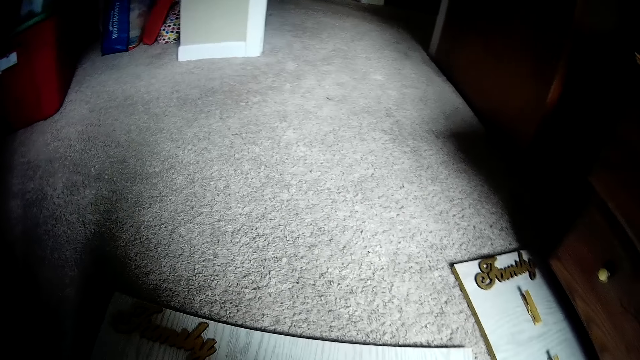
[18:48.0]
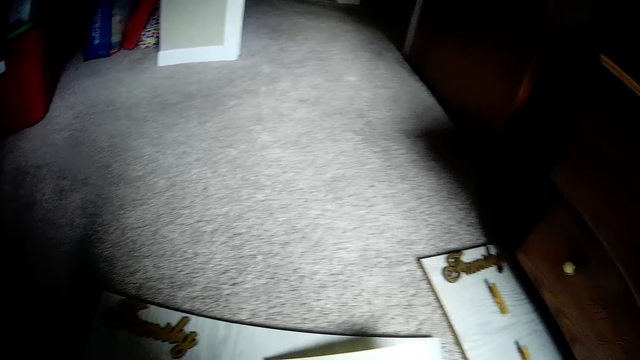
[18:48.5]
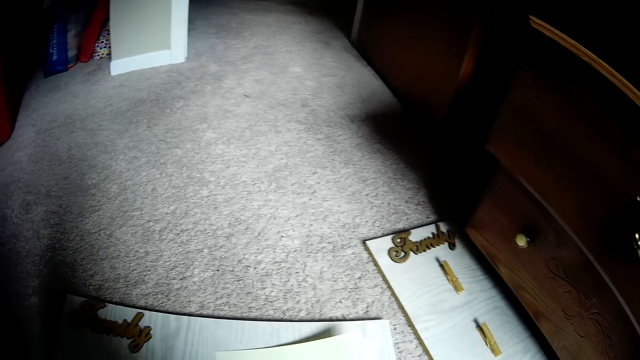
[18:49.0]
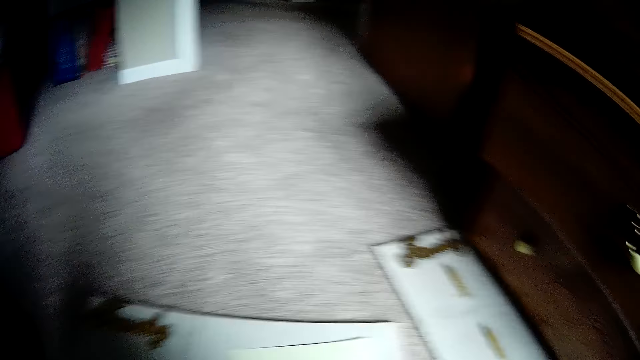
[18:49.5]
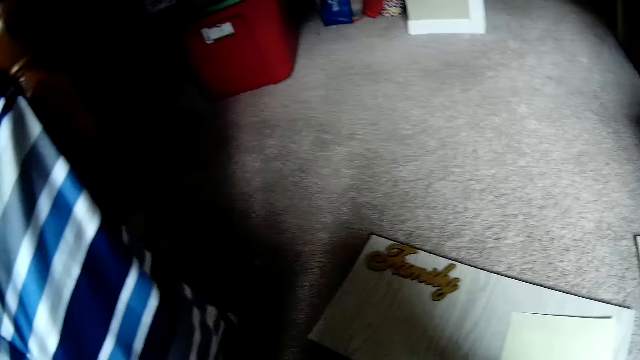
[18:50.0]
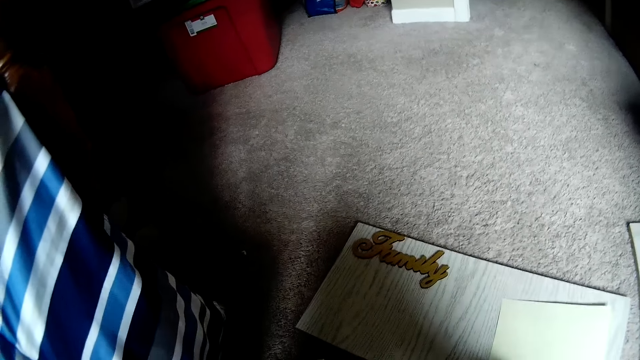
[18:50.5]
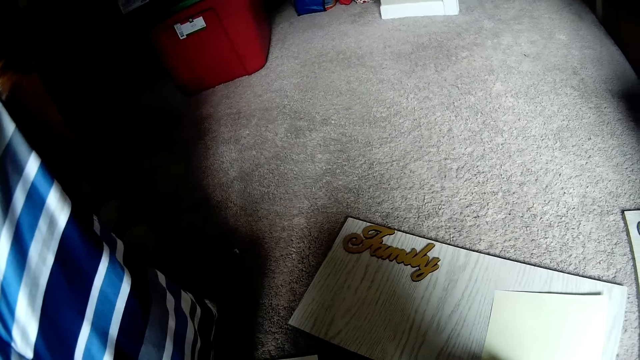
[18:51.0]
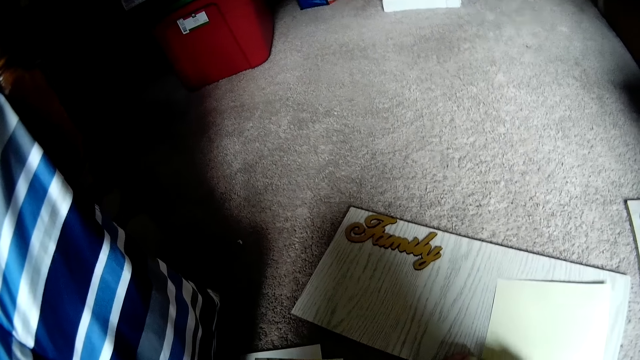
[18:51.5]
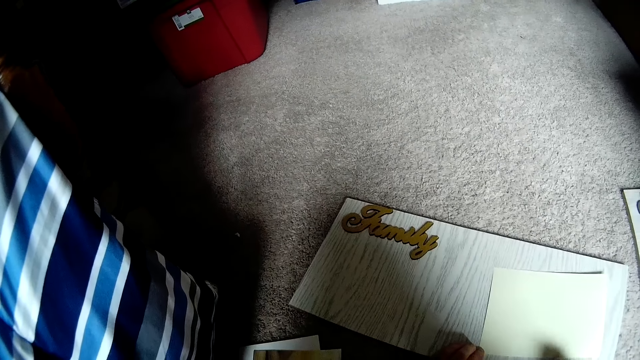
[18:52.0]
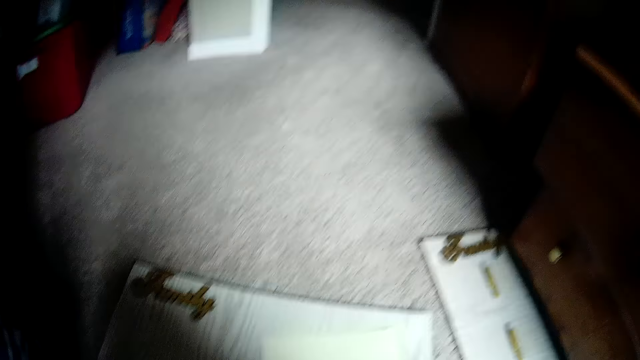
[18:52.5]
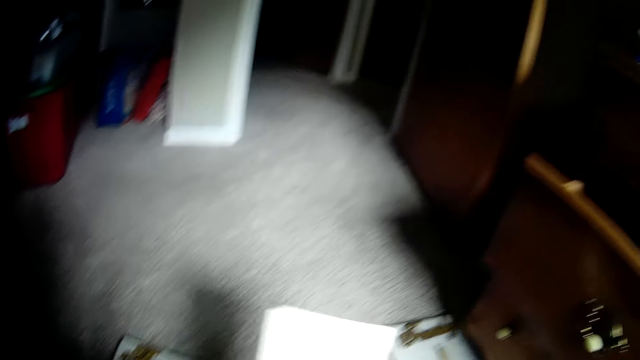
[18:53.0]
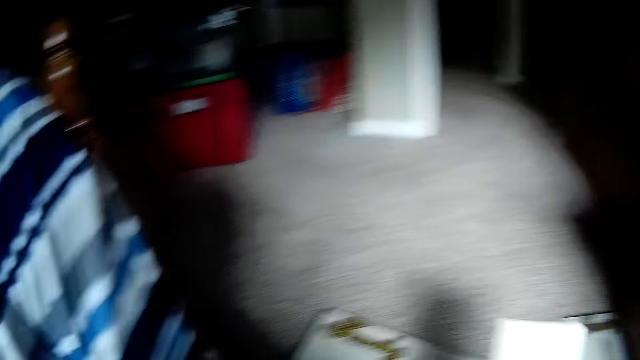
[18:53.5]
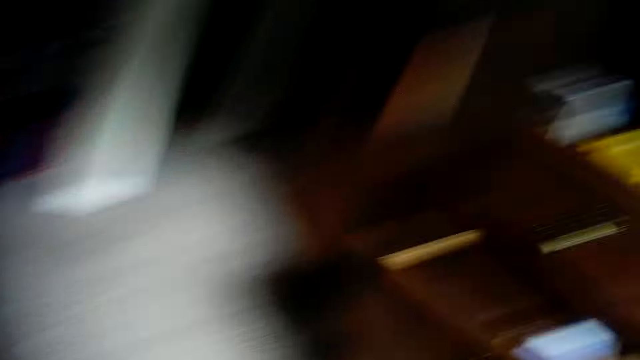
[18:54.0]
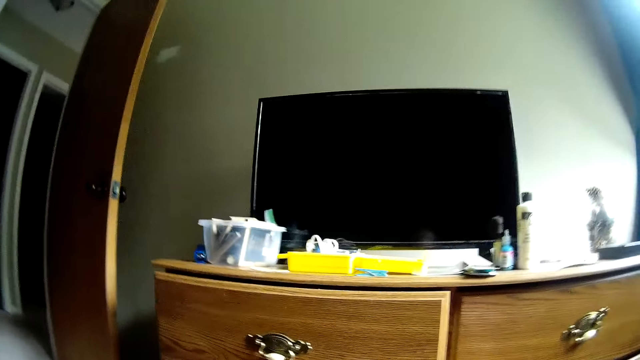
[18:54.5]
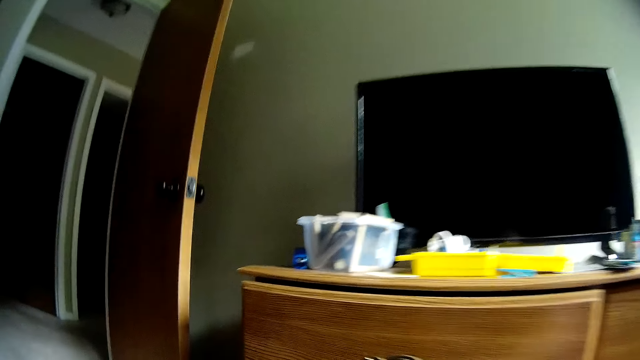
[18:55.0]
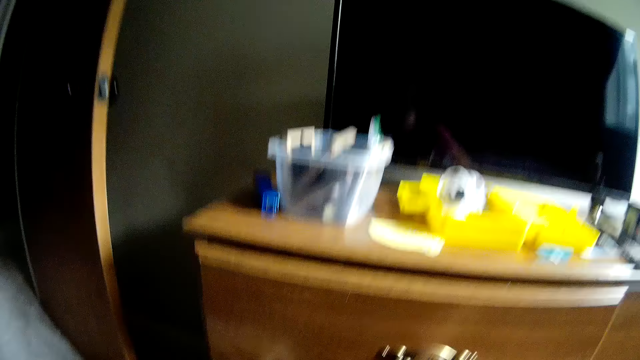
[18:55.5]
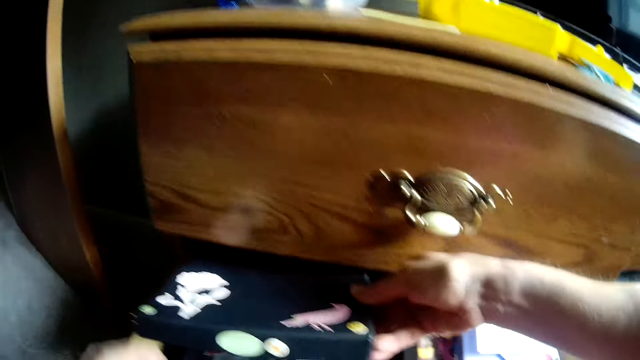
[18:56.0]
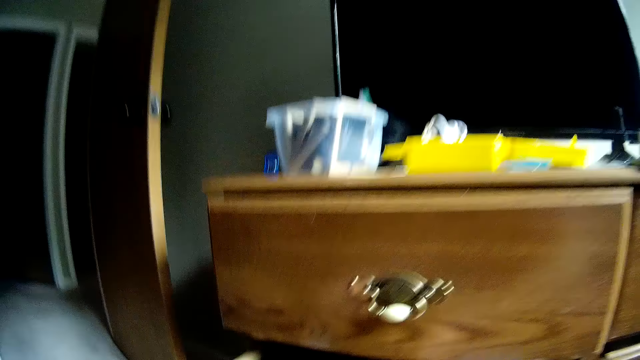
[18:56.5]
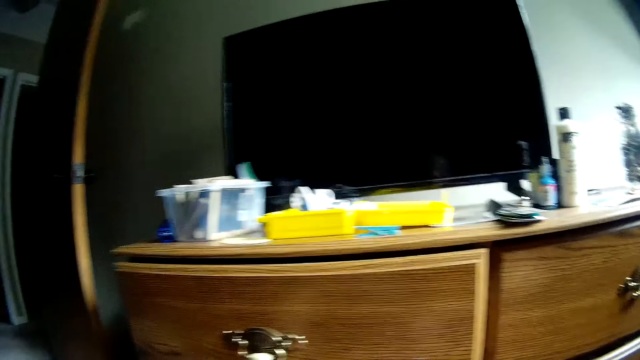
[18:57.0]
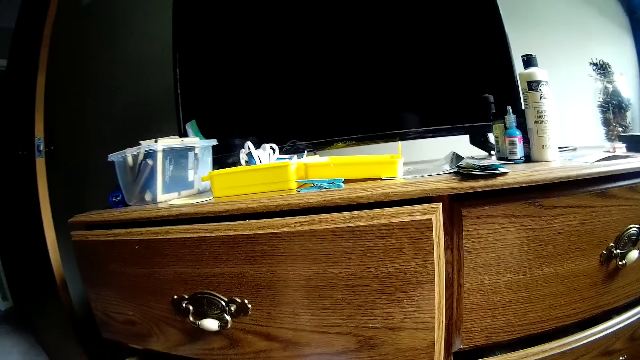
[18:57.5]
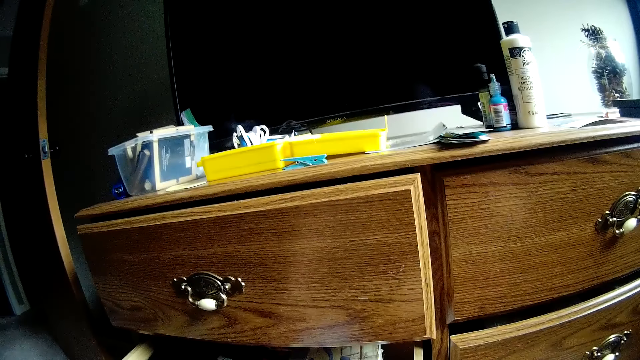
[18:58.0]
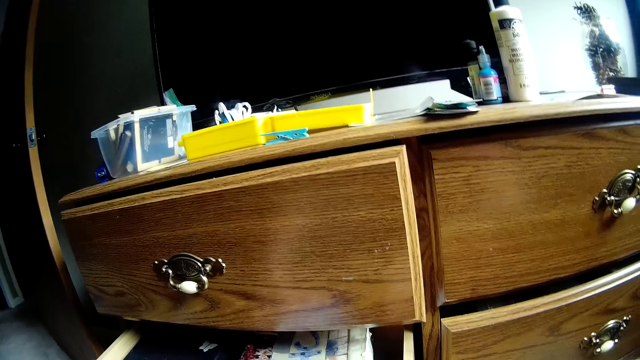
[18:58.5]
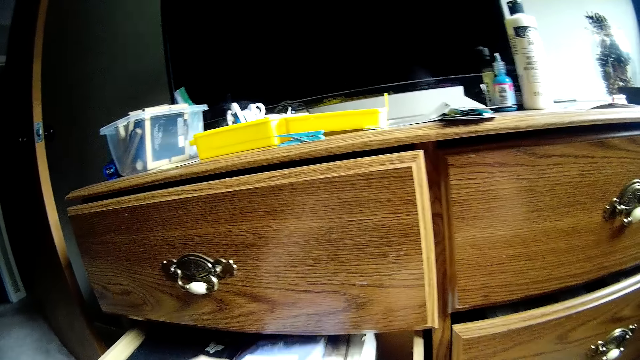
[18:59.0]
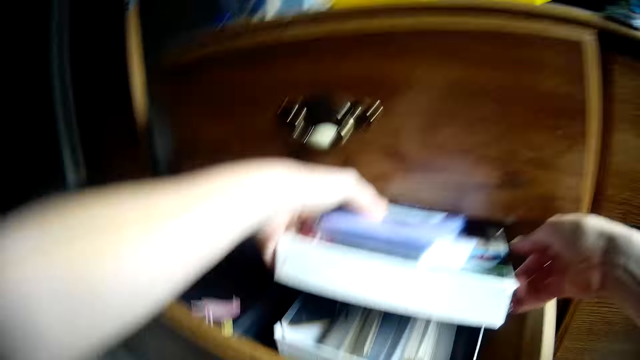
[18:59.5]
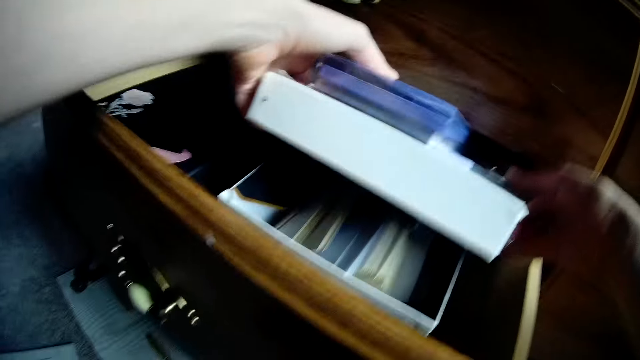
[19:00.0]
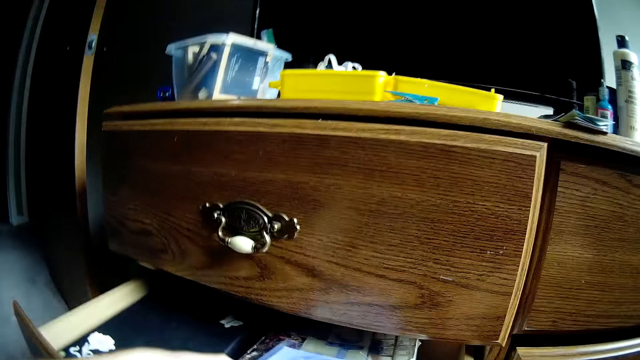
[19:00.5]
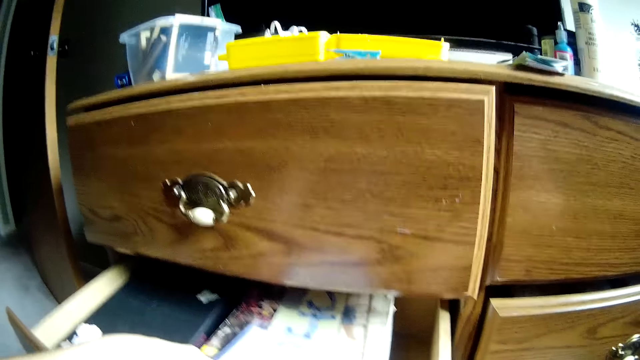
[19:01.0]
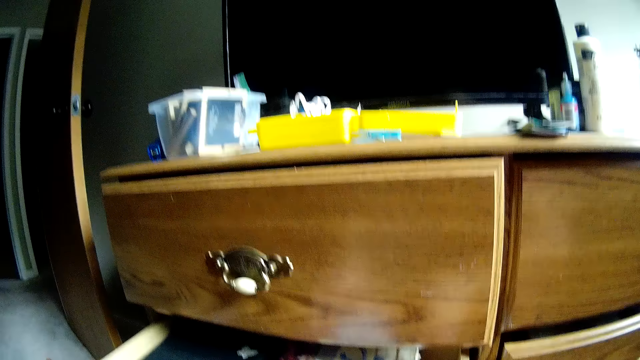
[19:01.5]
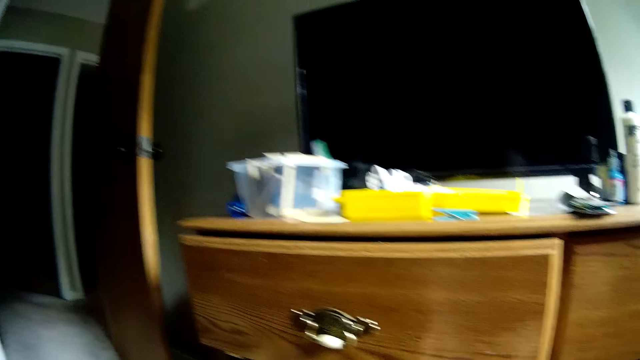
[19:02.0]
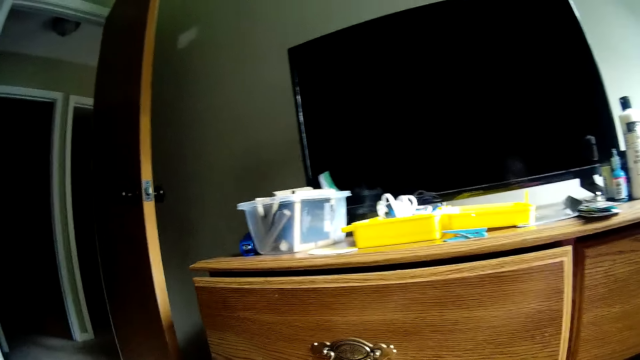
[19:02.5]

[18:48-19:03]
The camera wearer folds the paper on the wooden board. She picks up another paper with her hand. She looks around. She stares at the drawer. She removes a box from the drawer with her hands. She places the file in the drawer. She stares at the drawer. She lifts up the box's cover. She stares at the inside of the box. She covers the box with the cover. She stares at the drawer.

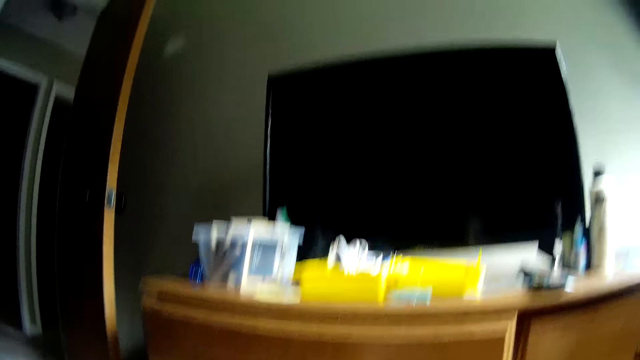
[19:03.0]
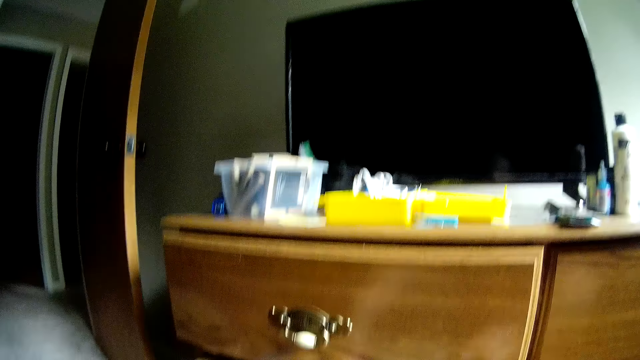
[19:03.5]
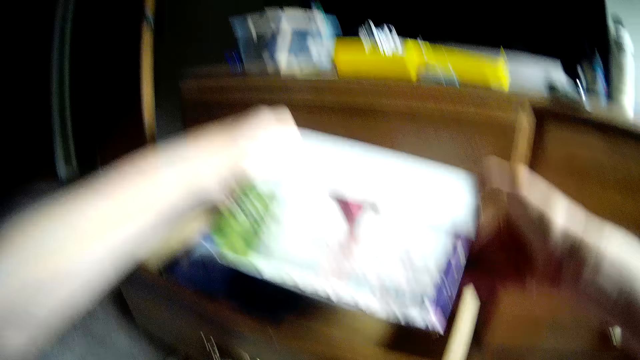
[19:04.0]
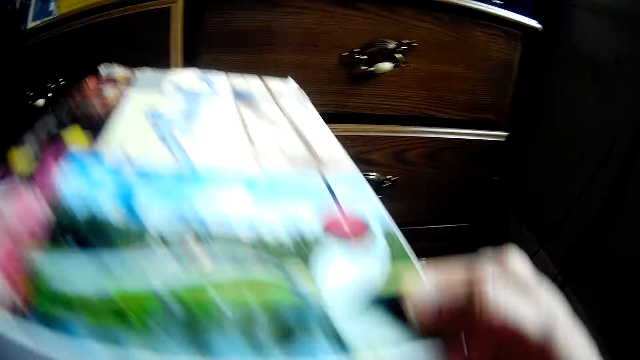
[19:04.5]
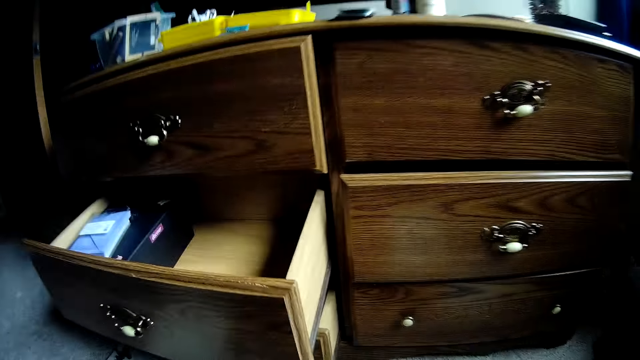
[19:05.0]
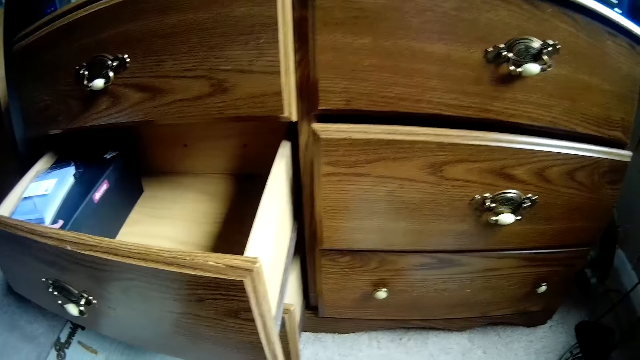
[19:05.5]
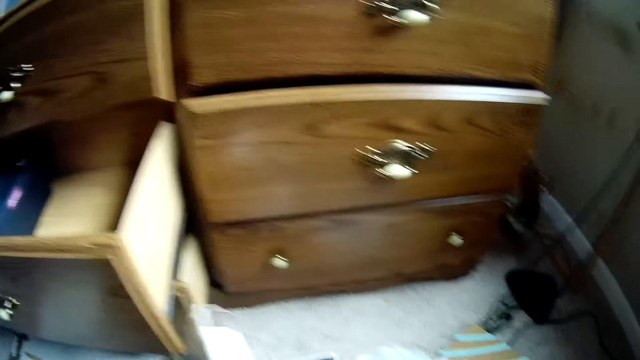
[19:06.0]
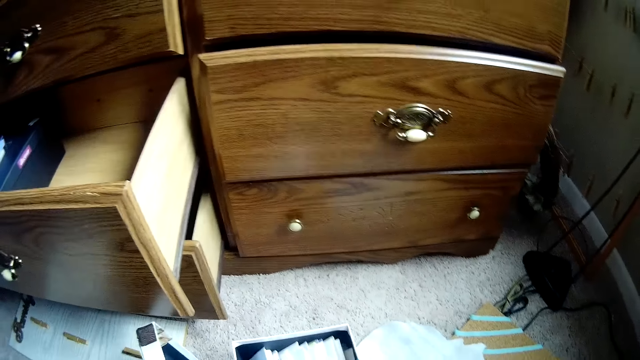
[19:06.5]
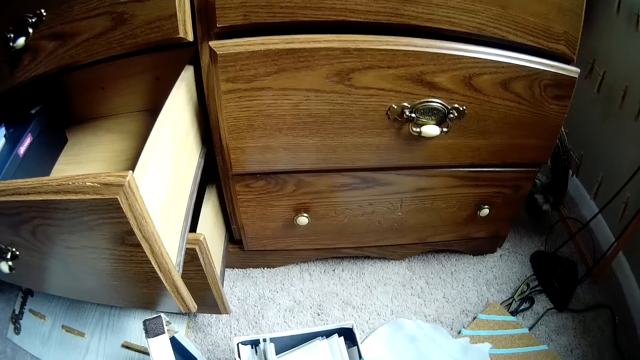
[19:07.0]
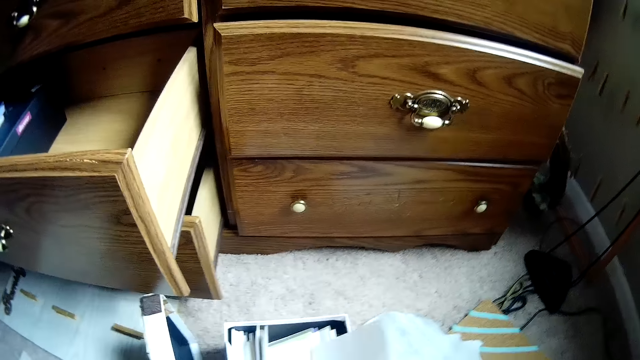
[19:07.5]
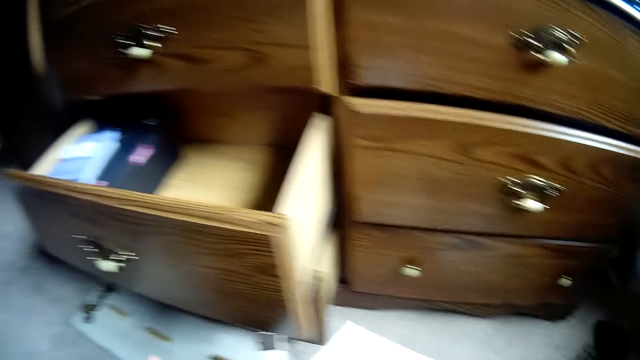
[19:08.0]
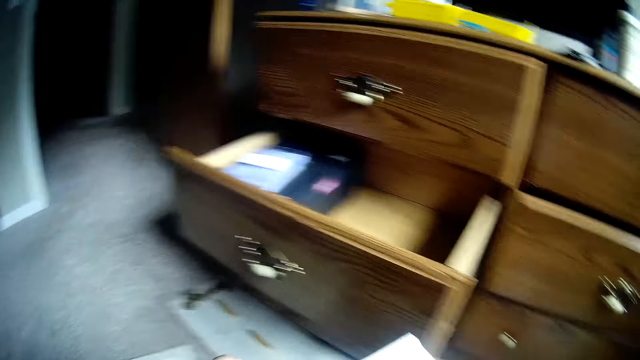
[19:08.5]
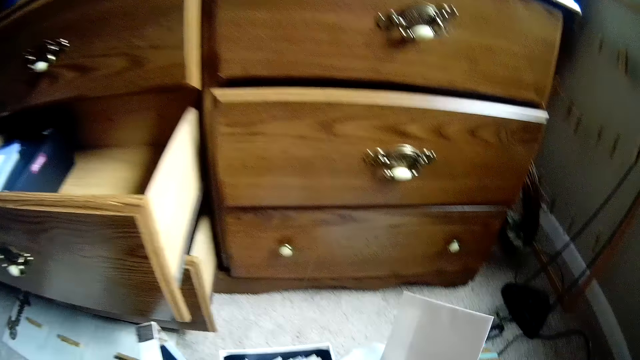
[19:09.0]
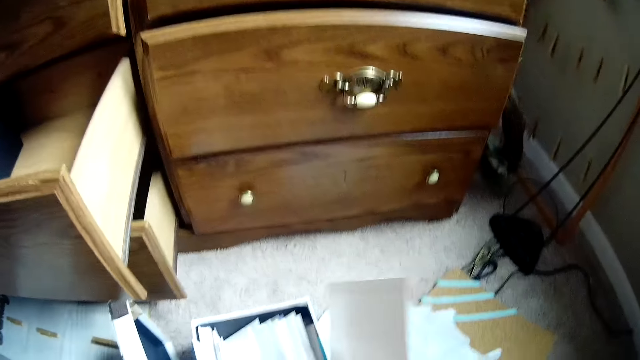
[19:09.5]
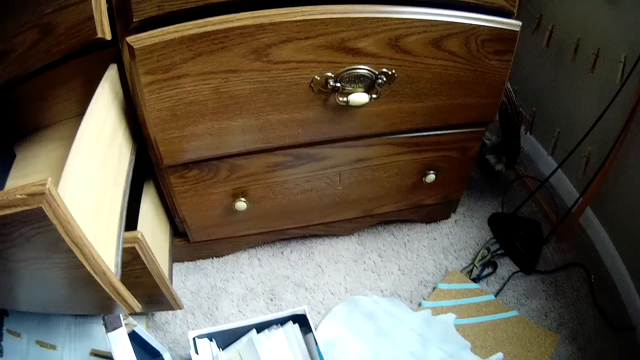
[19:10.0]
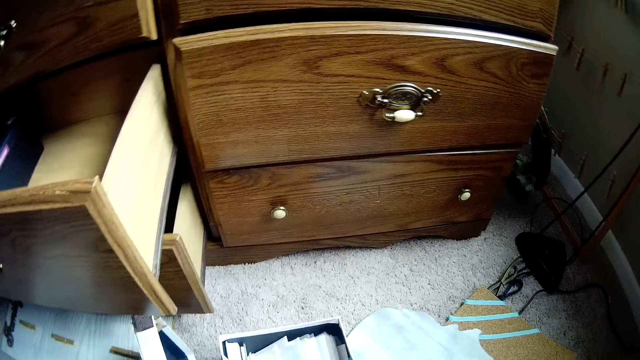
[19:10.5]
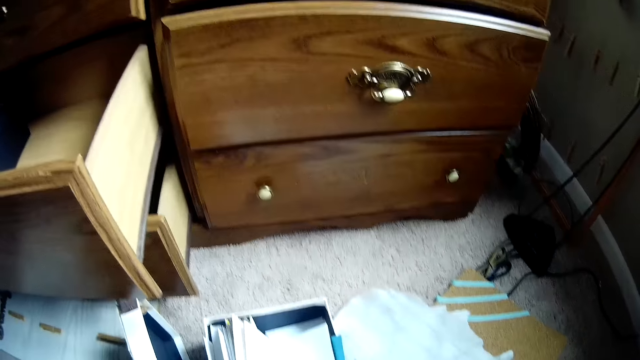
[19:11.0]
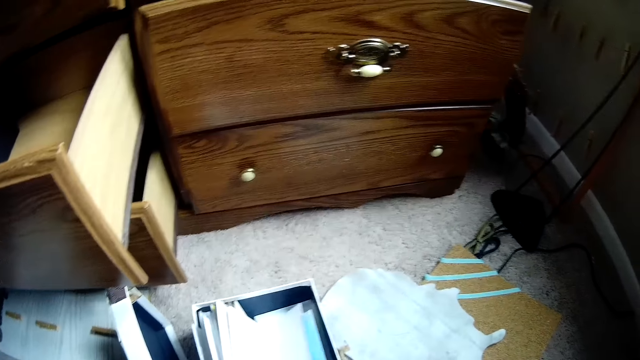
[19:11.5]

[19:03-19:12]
The camera wearer removes the box from the drawer. She drops the box on the floor. She stares at the drawer. She opens the box. She scatters the items in the box with her hand. She picks up an envelope from the box. She holds the envelope with both her hands. She stares at the envelope. She places the envelope in the box. She scatters the items in the box with her hand.
